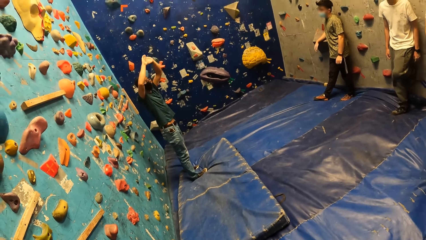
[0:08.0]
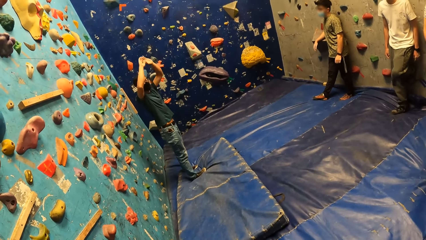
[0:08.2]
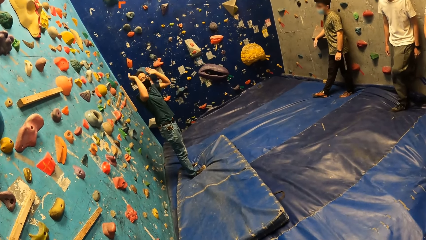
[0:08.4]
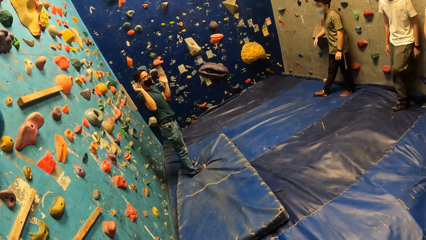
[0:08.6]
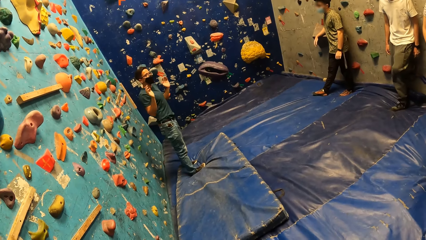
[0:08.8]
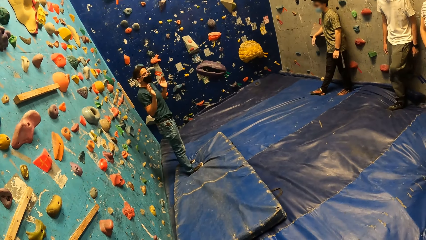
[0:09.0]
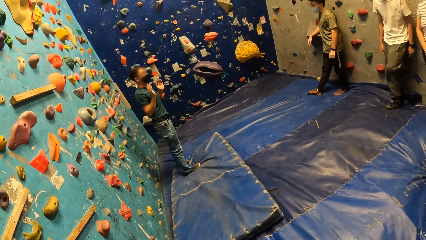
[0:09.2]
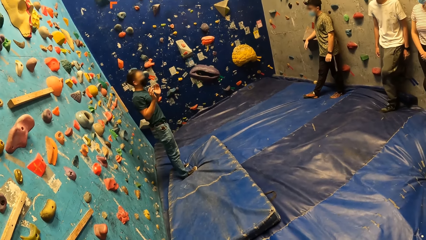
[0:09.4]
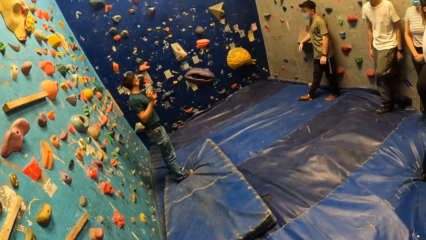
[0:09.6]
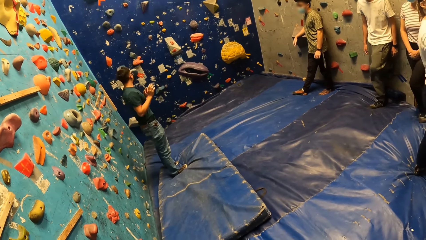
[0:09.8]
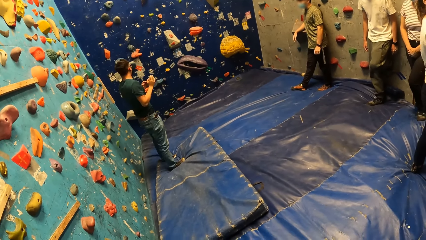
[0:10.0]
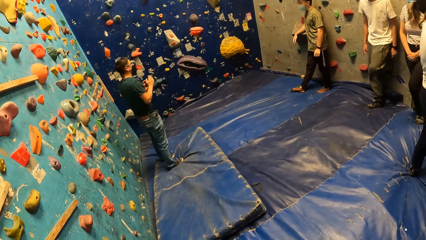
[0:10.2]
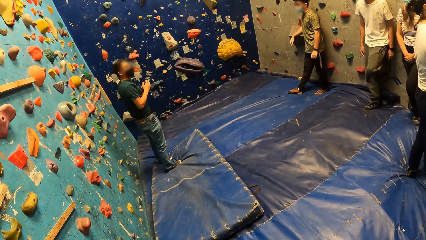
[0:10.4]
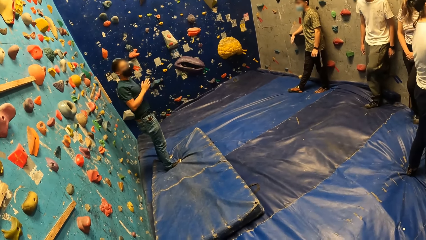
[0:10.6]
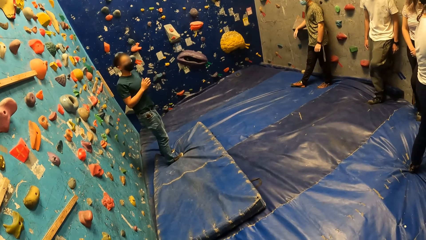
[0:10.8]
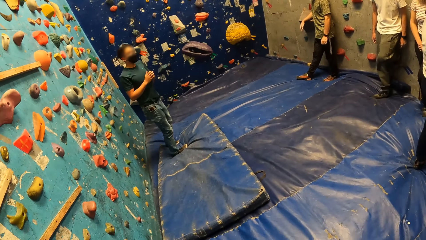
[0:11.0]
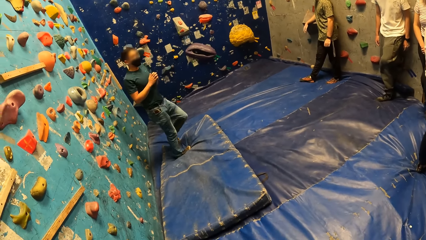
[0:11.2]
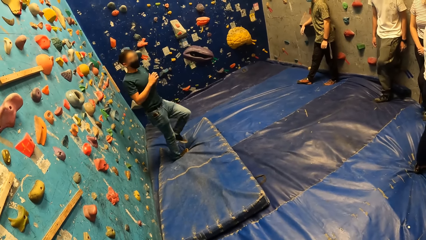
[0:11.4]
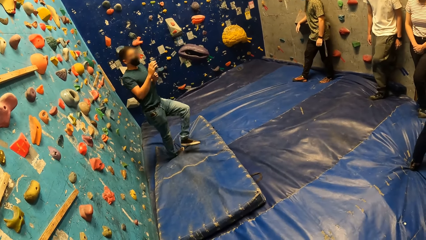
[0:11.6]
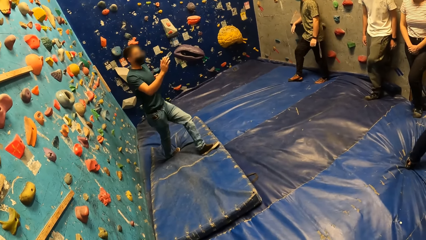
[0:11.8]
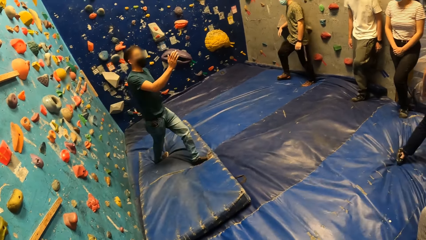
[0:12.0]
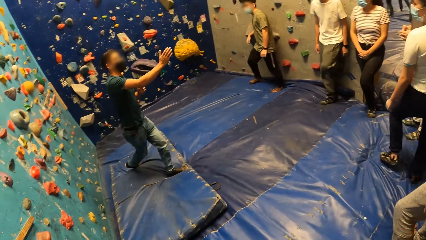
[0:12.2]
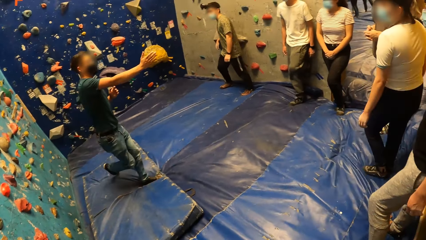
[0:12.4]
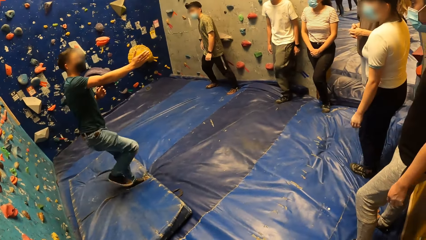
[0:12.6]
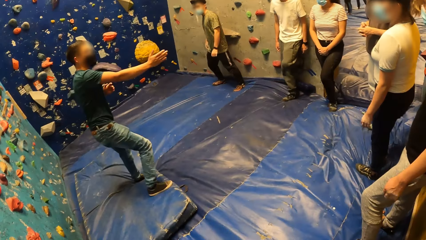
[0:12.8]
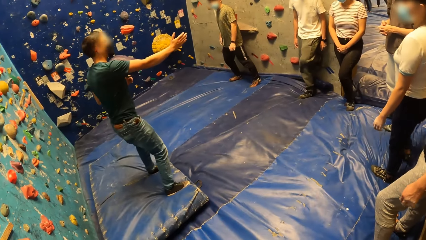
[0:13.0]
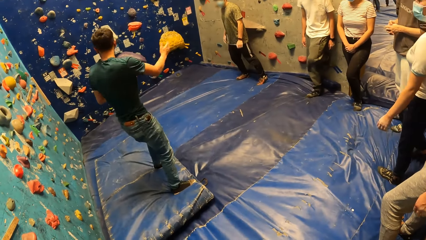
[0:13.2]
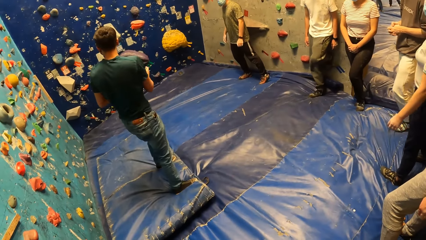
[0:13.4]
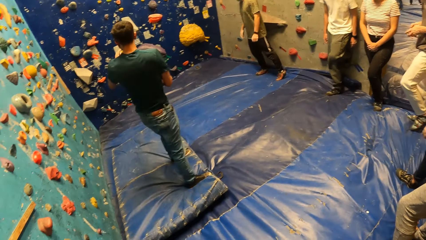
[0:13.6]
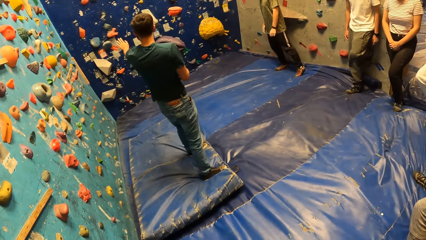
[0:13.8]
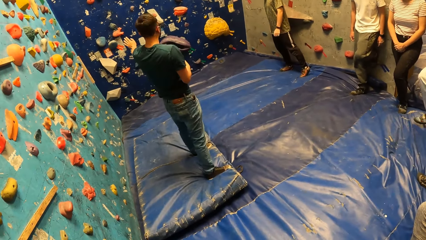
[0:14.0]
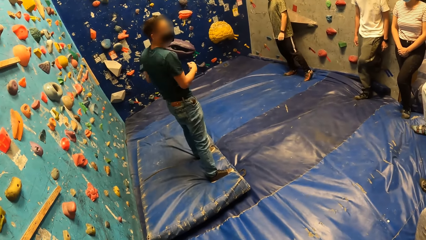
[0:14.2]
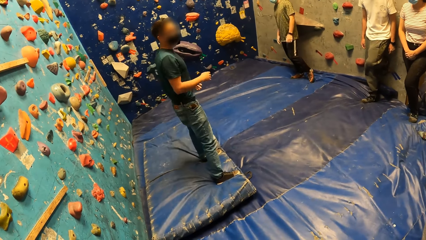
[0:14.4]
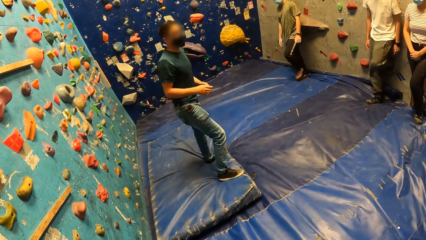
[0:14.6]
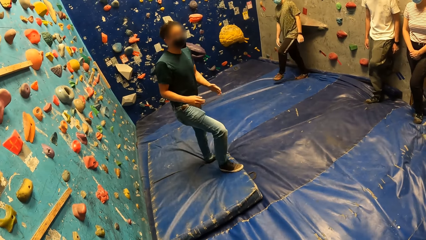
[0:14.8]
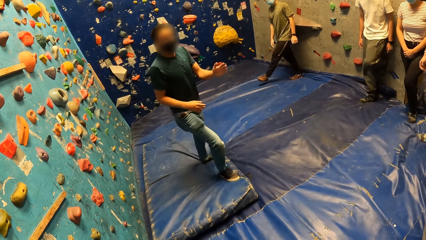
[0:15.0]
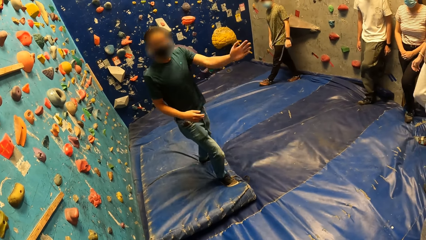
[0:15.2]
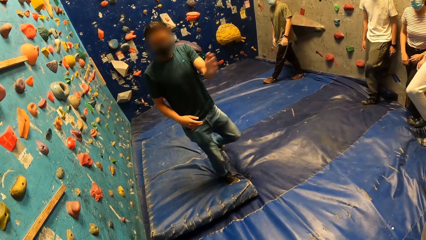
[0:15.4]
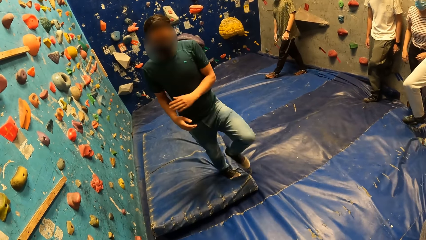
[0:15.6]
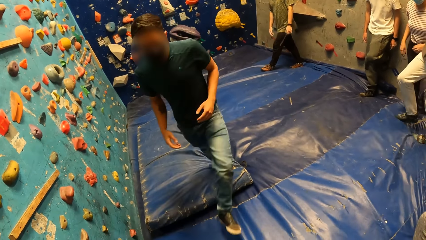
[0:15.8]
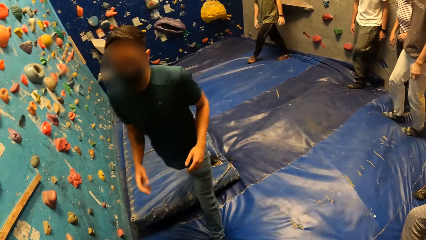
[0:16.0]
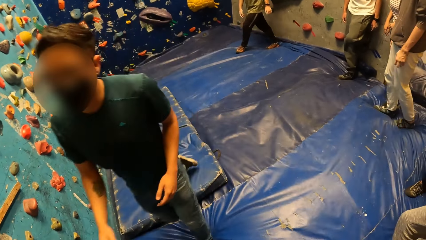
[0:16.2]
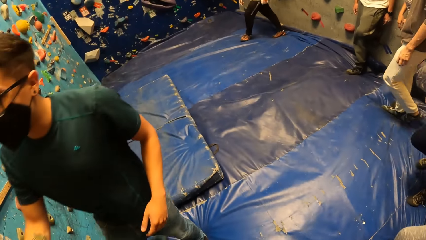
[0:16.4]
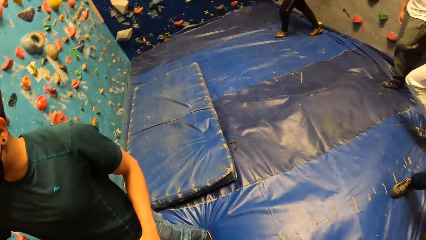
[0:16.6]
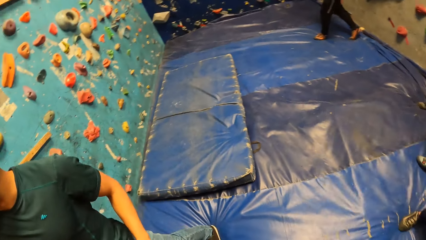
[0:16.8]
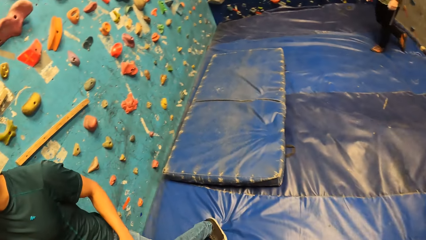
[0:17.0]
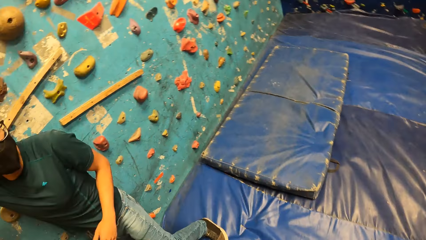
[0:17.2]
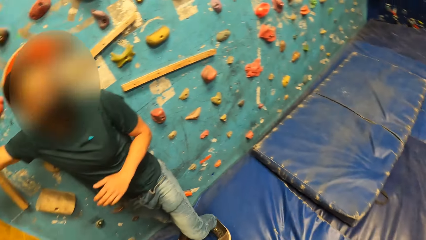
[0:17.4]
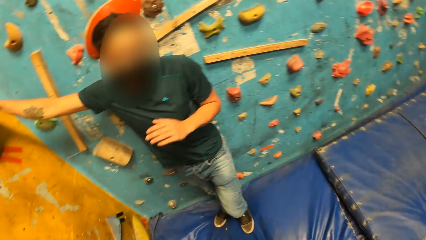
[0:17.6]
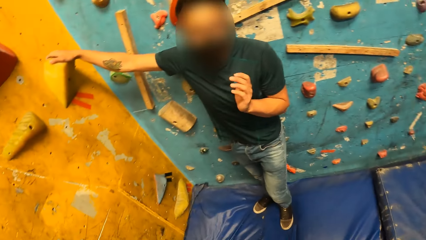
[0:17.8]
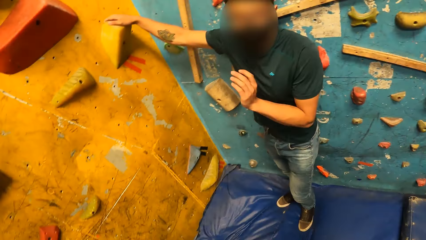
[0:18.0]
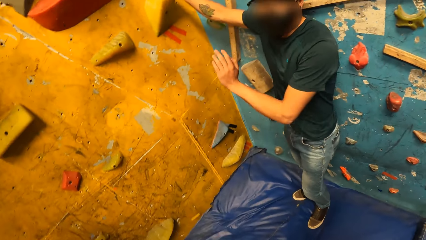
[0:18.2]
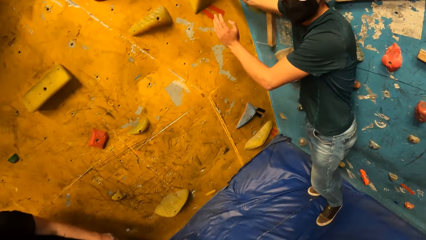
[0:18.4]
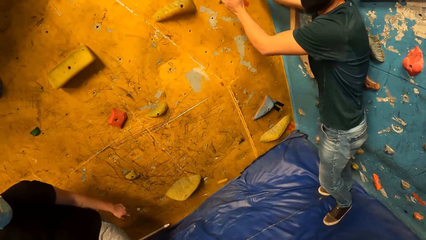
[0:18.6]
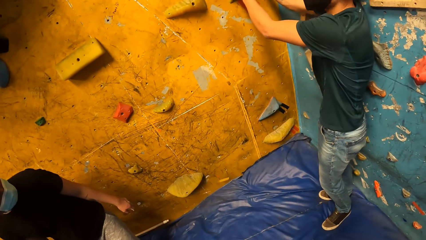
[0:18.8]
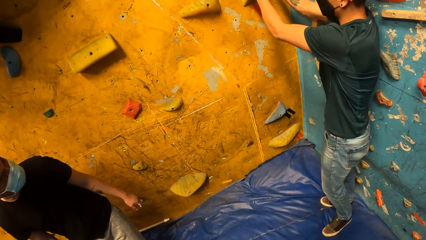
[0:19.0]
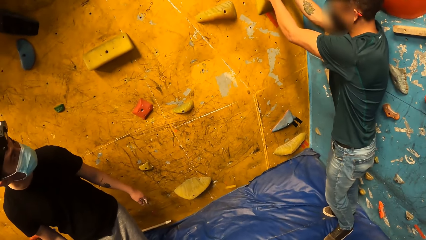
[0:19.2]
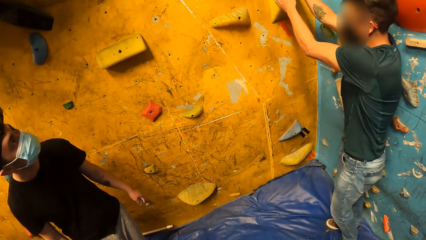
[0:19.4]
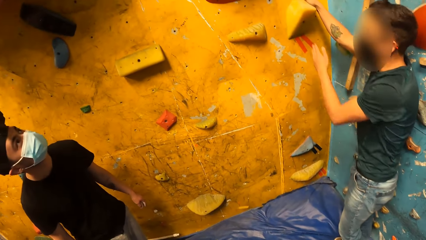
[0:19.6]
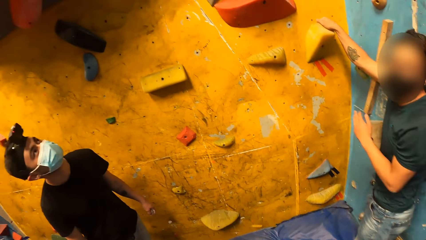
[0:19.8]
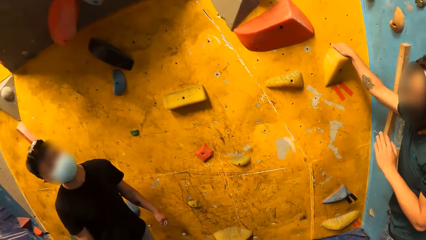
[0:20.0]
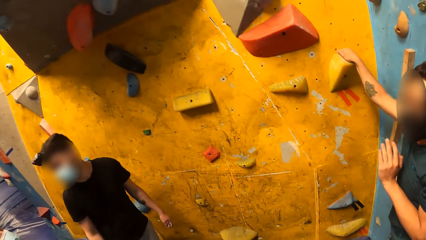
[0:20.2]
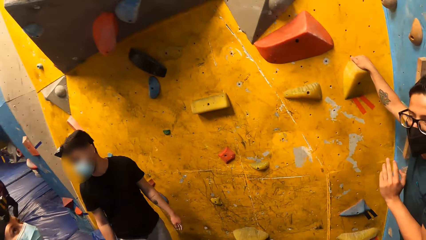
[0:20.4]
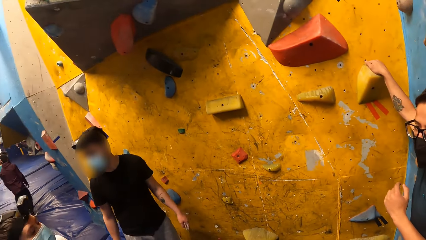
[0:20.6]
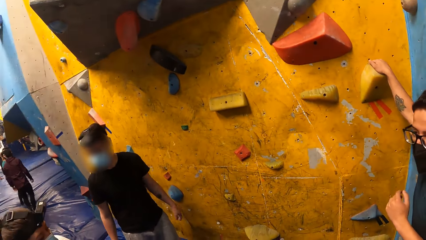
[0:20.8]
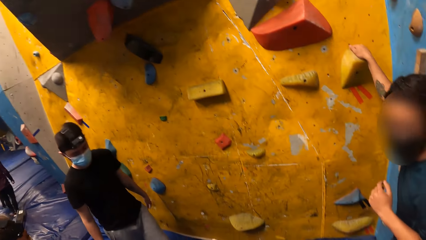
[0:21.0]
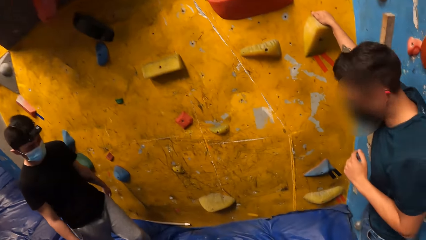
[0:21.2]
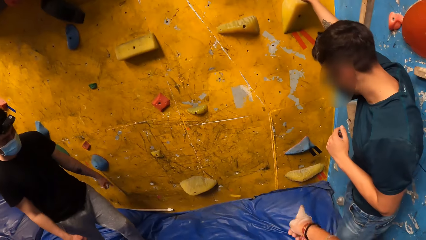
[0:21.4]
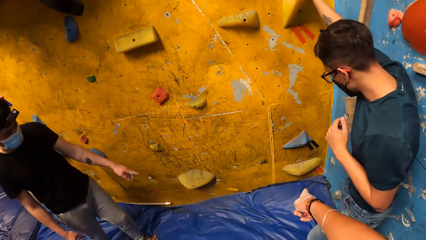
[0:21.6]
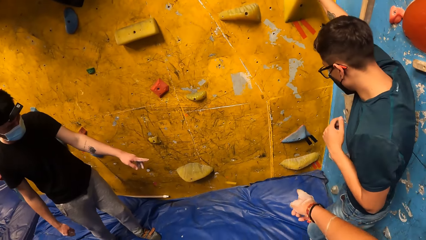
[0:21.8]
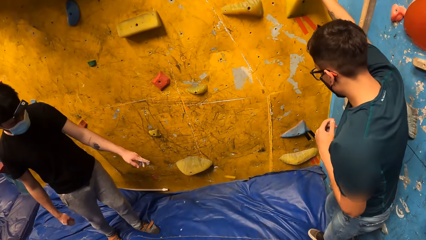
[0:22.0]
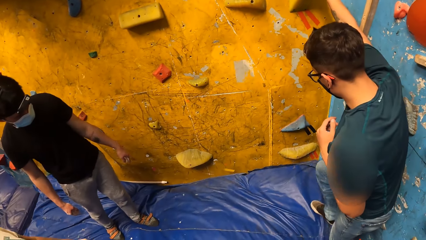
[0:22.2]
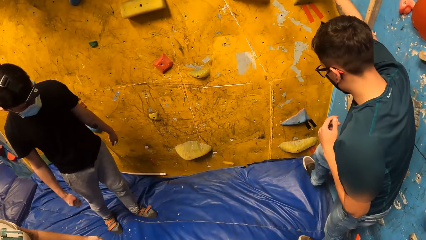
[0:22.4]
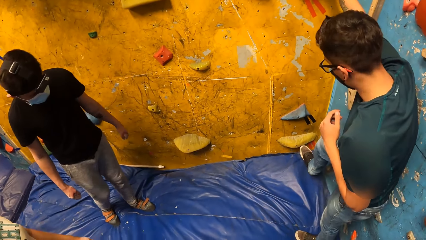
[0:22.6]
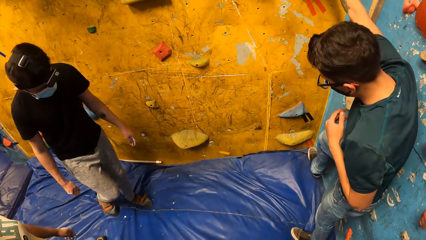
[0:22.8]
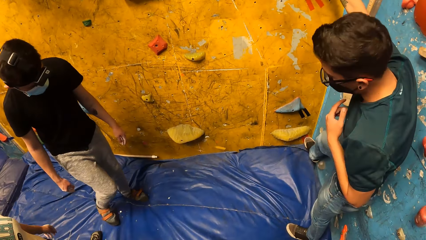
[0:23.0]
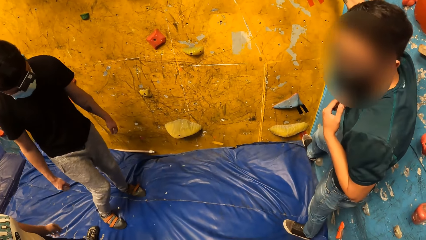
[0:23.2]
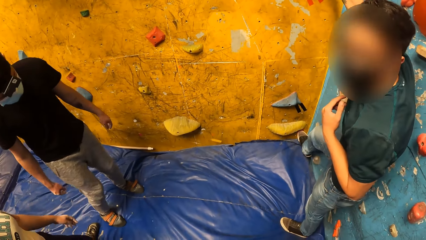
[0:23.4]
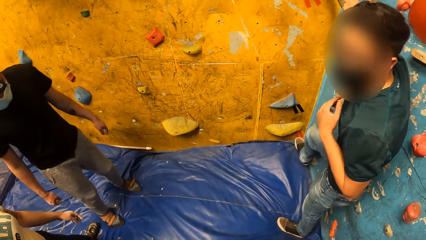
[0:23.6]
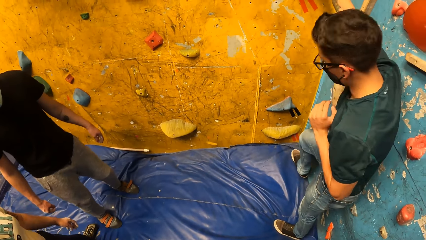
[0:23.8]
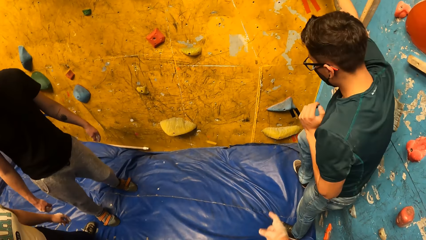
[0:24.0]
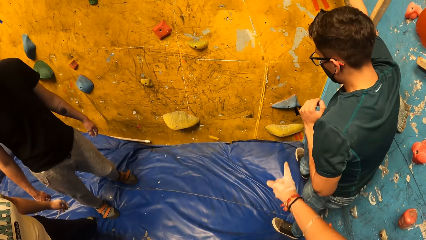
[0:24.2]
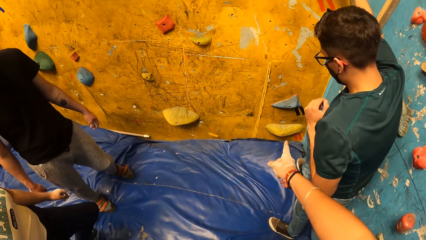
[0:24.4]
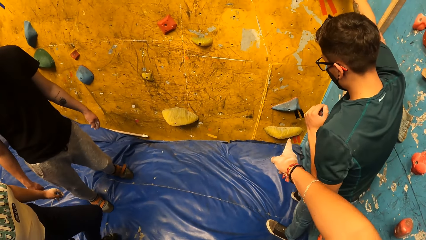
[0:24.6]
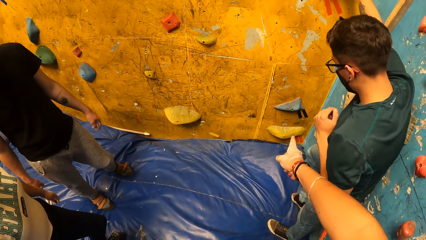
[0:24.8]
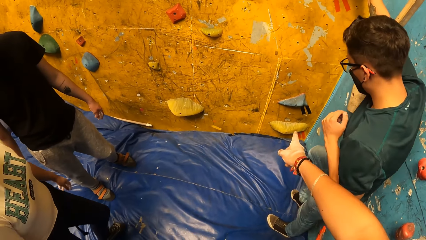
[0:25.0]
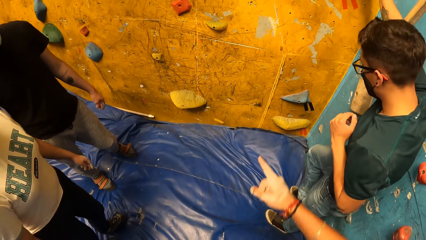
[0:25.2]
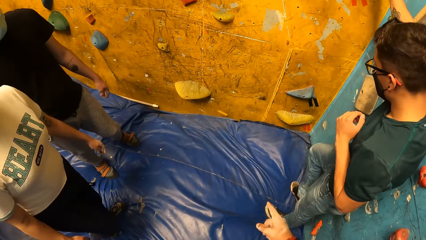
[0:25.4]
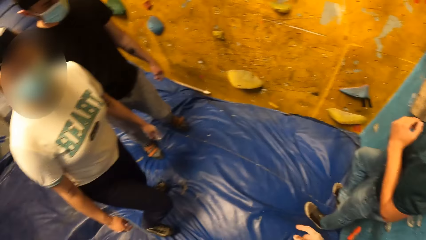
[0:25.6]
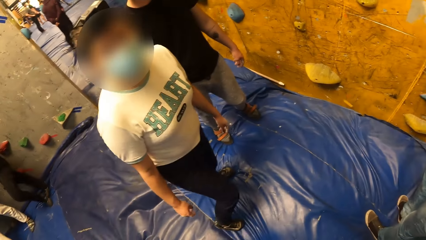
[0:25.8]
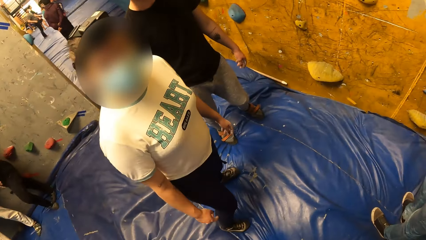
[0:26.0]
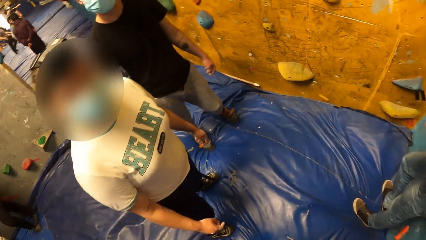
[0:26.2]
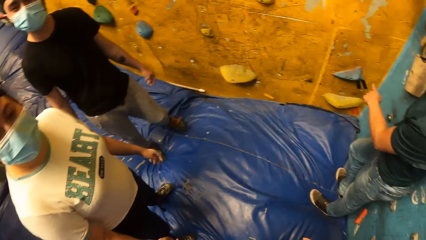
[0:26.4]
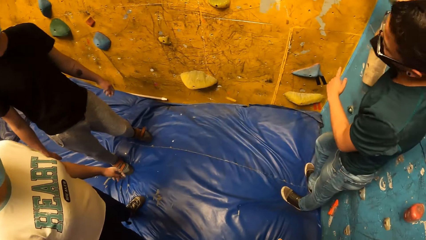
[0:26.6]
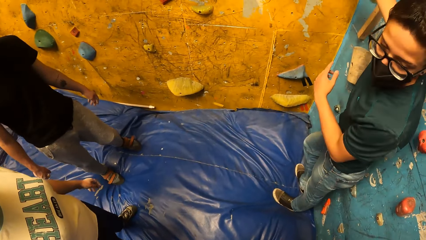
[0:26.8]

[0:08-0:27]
A man puts his hands down and walks around. The camera wearer moves around. He looks around. The man interacts with the camera wearer. The camera wearer points to the climbing hold on the bouldering wall with his right hand.
